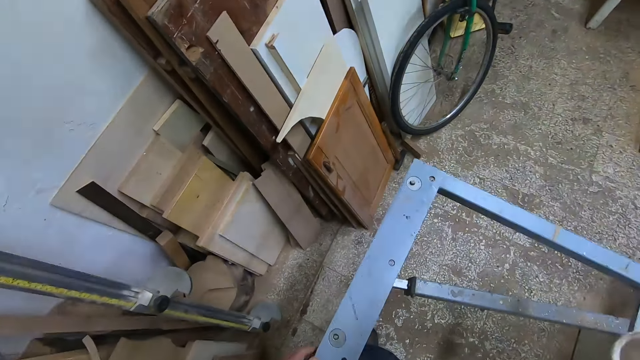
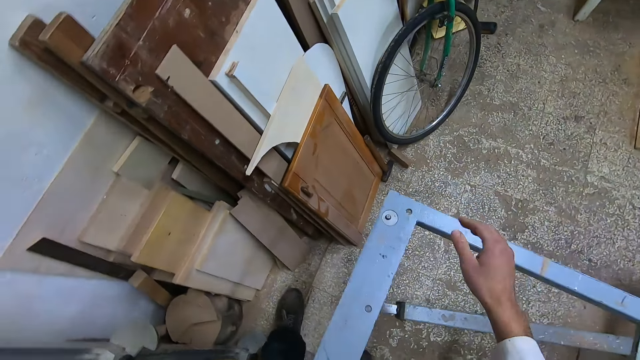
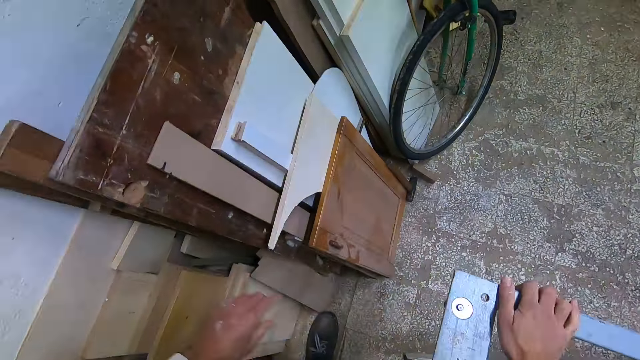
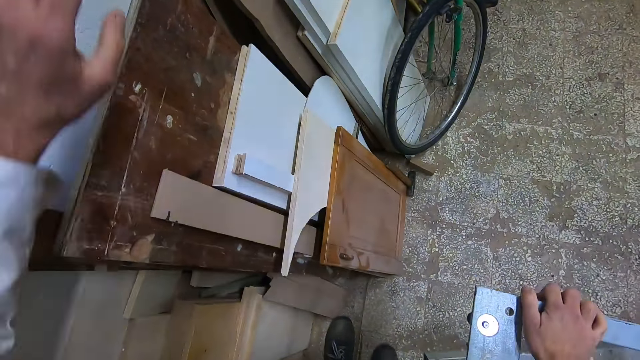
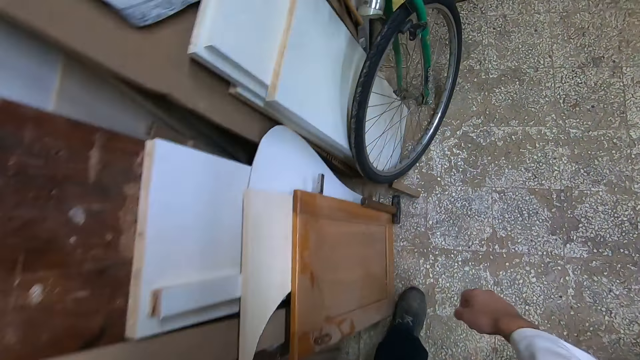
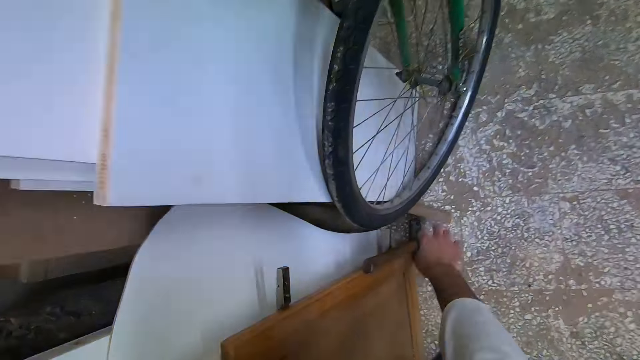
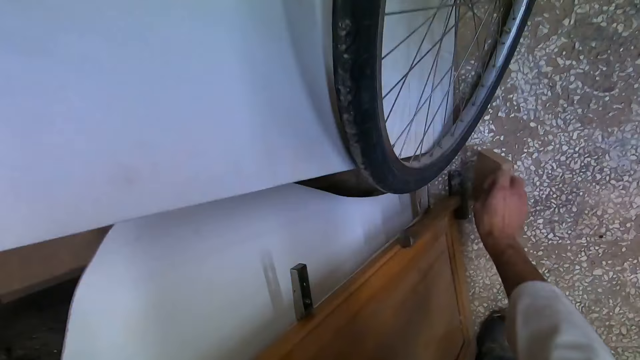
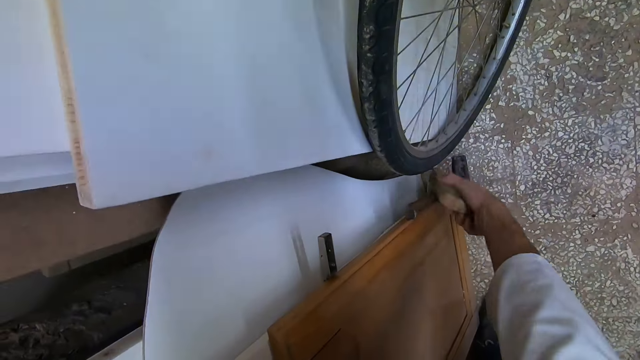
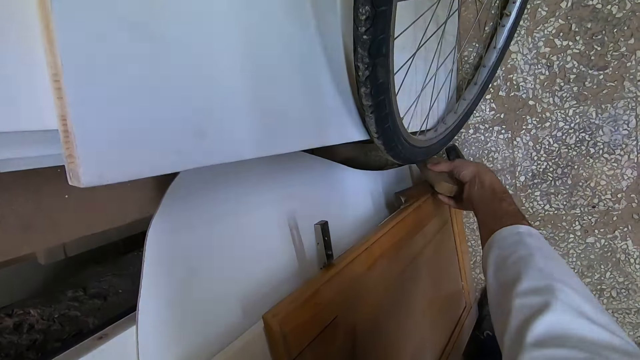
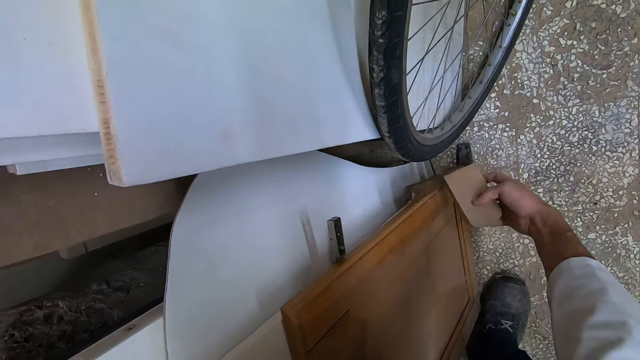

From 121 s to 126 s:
The camera wearer walks around. They pick up a sharpening stone and a hammer from the ground.

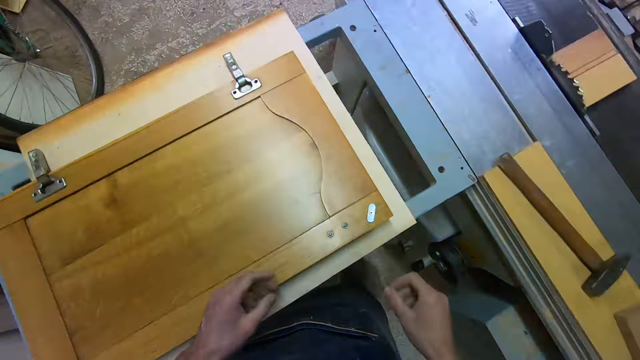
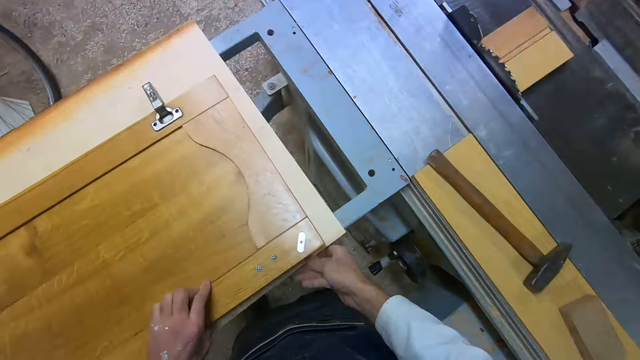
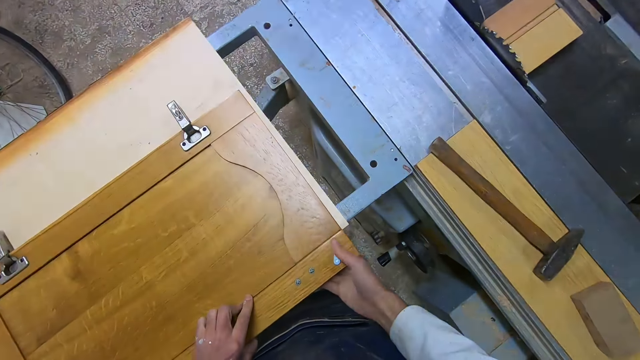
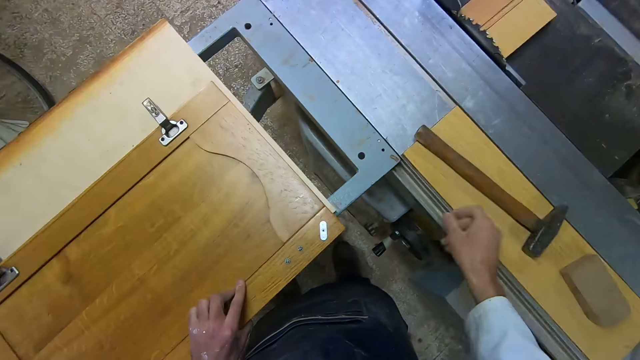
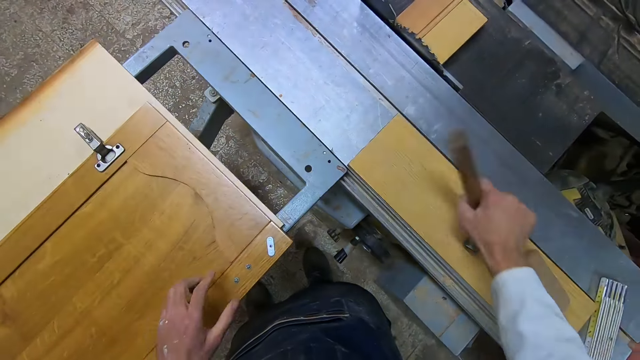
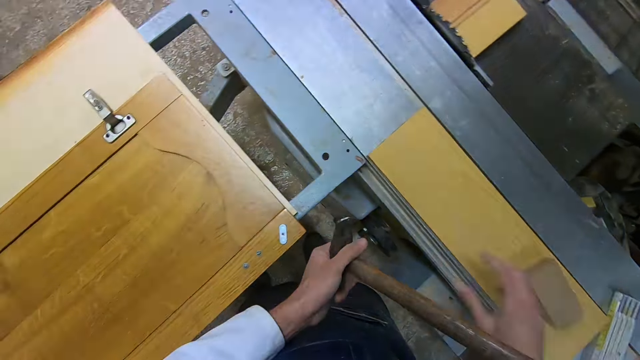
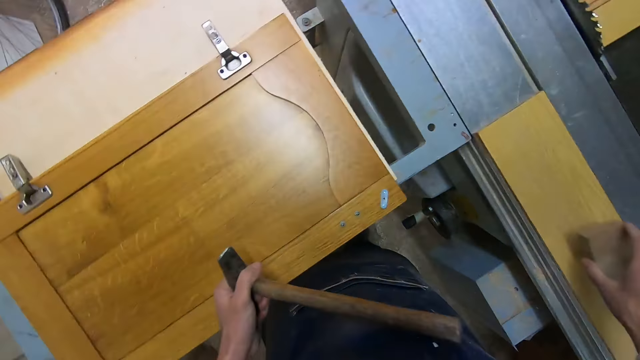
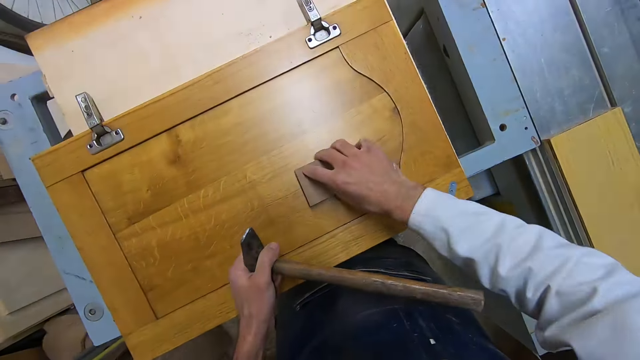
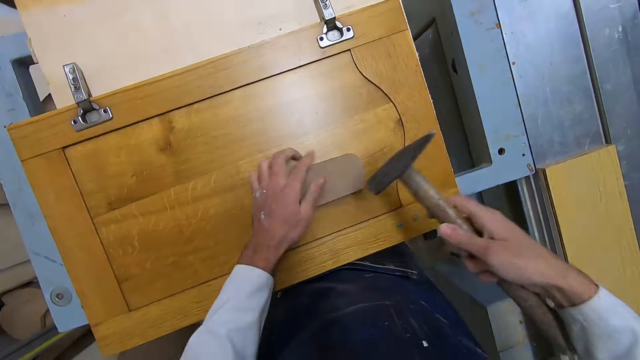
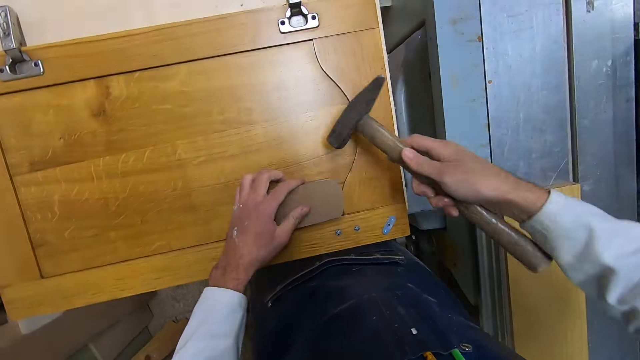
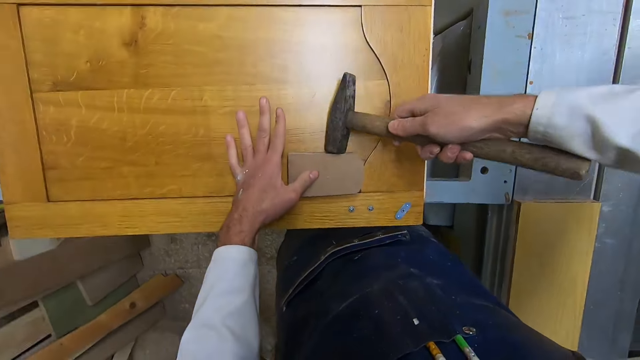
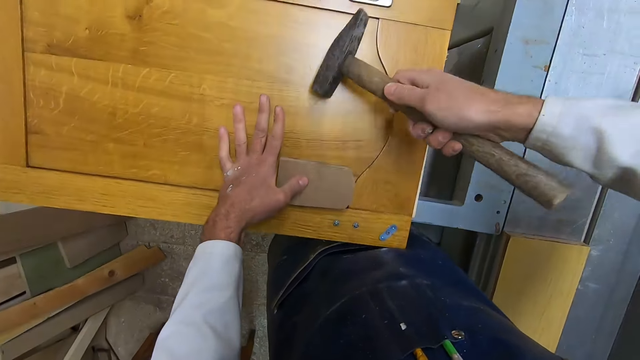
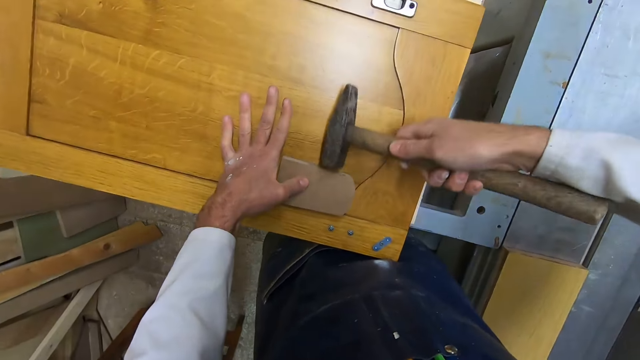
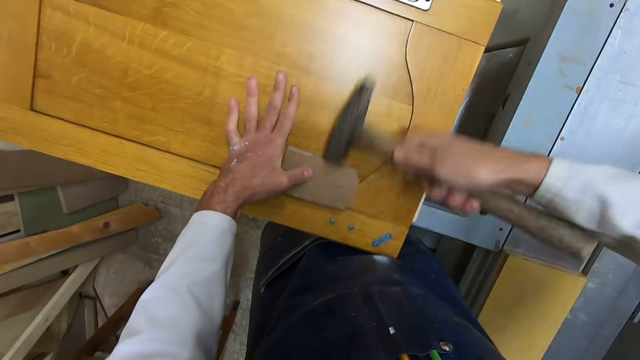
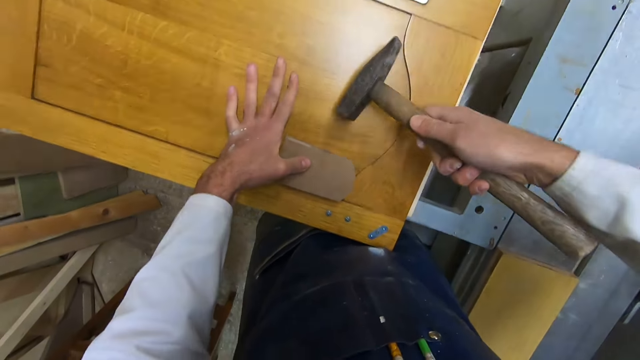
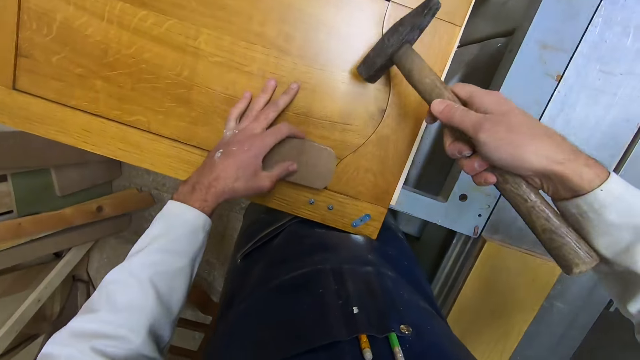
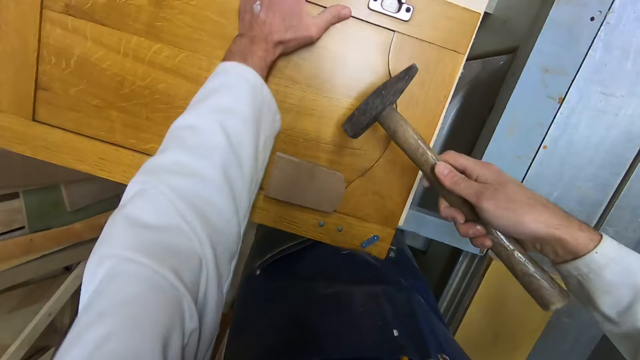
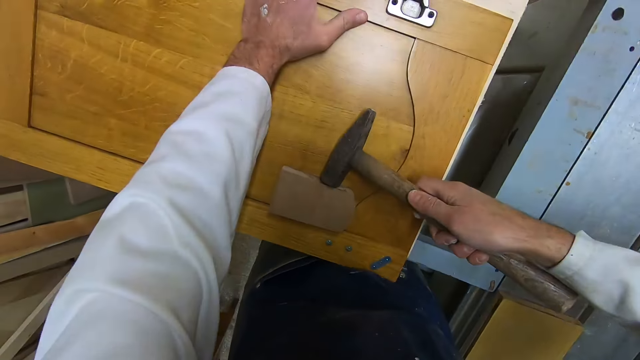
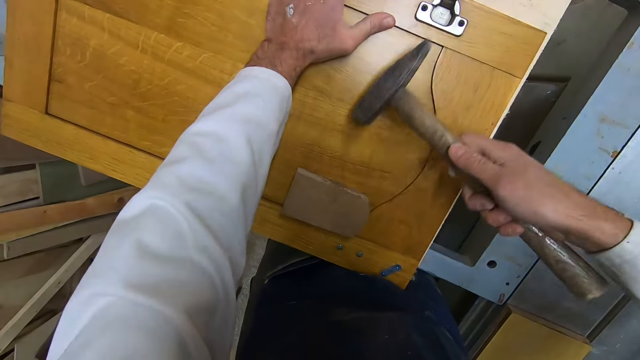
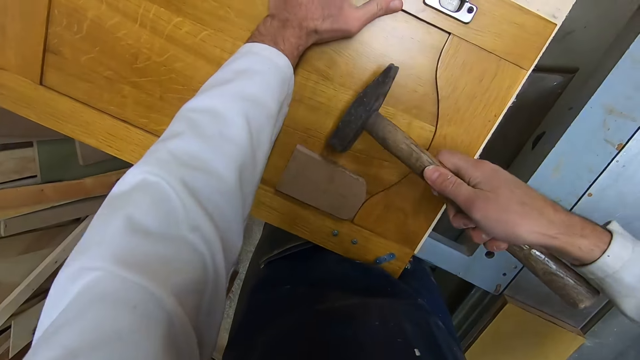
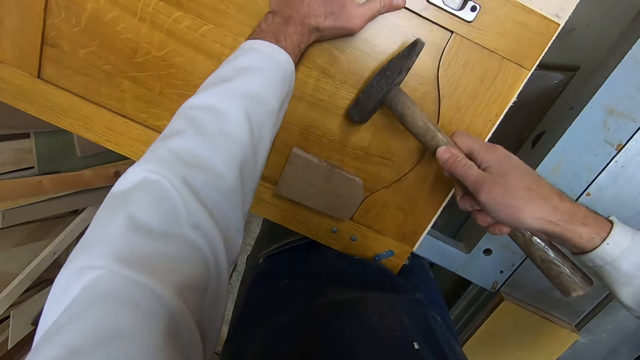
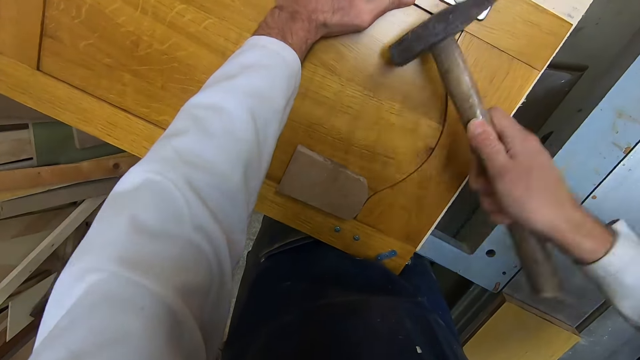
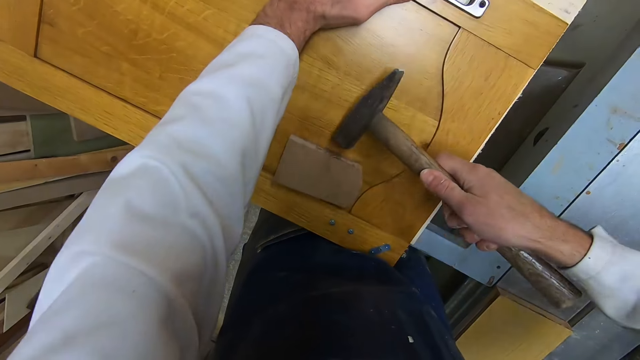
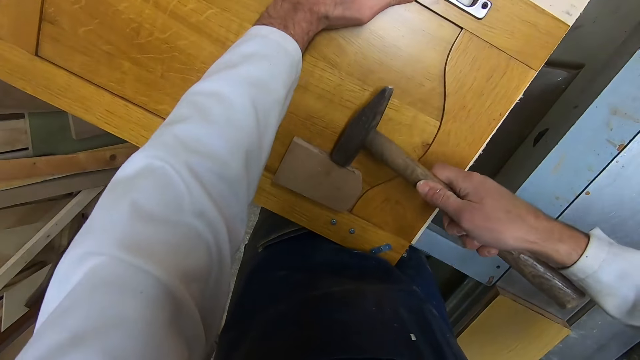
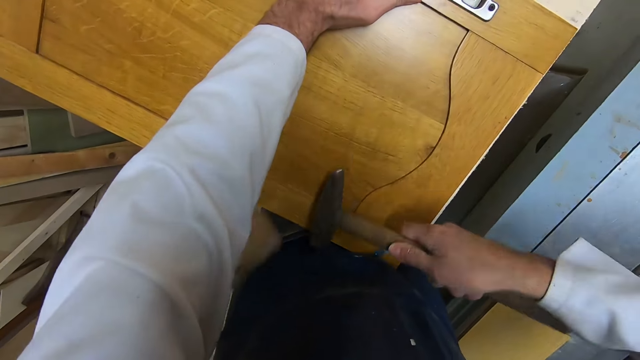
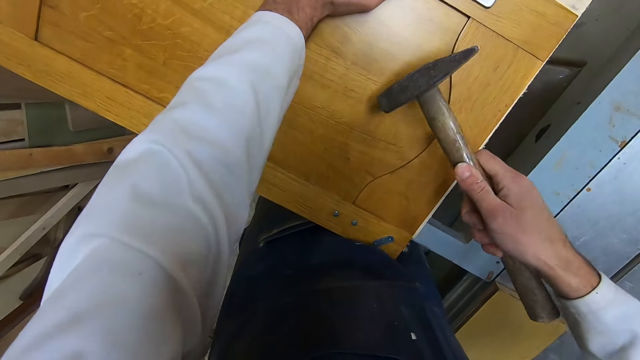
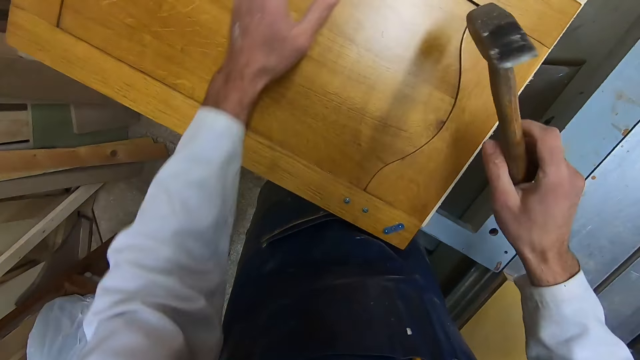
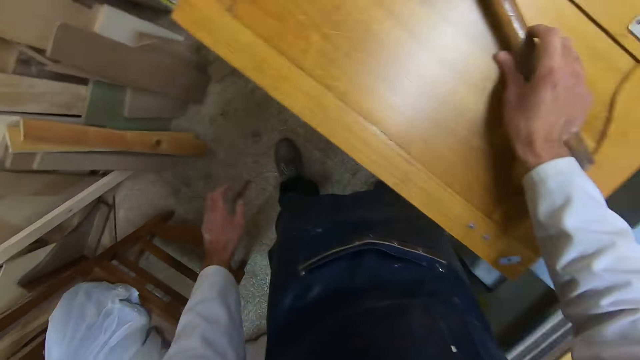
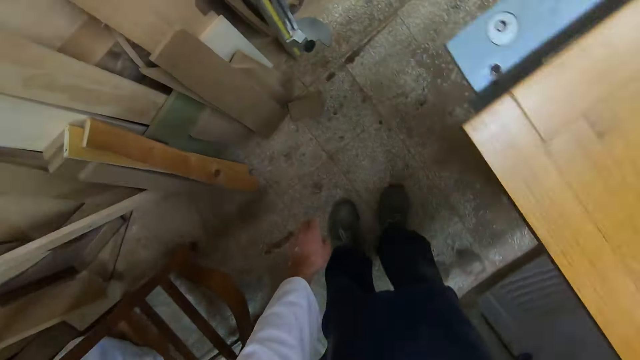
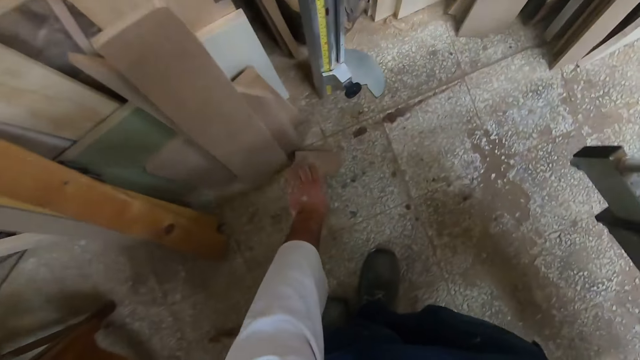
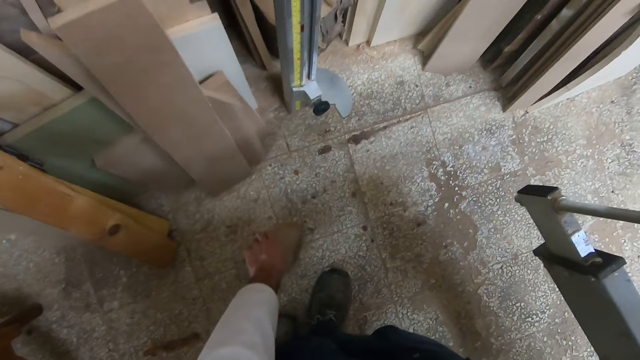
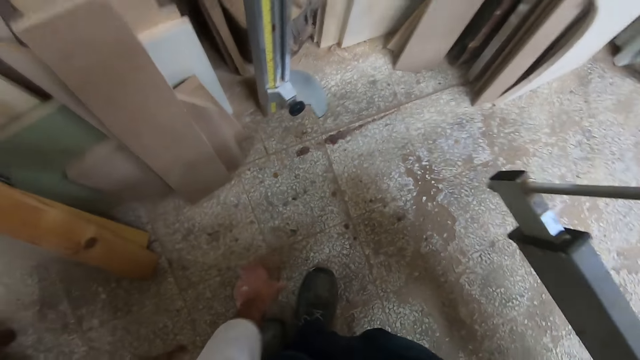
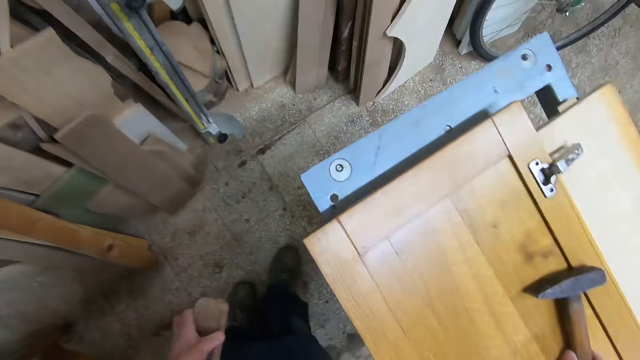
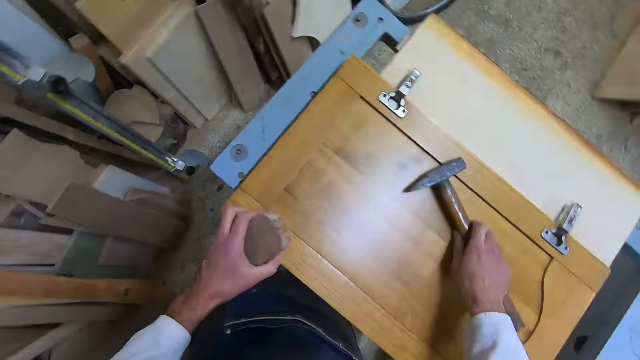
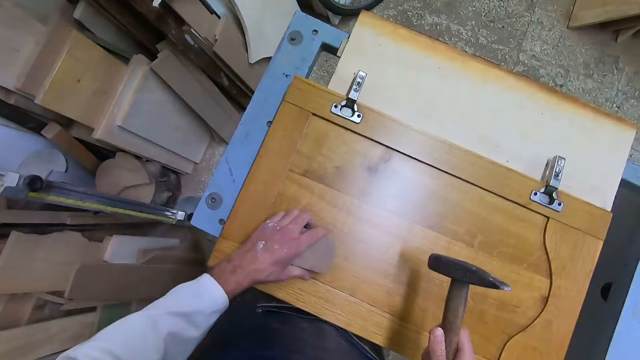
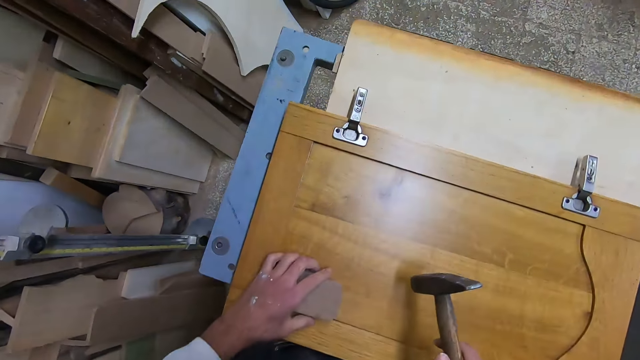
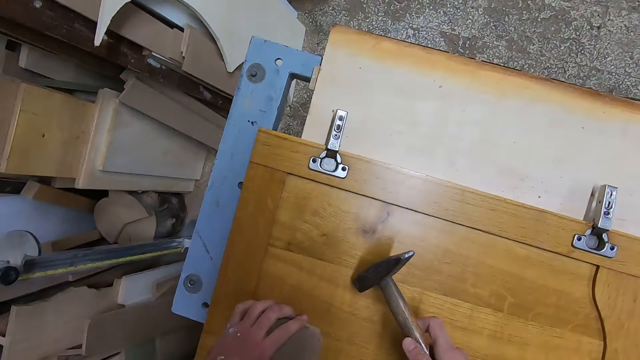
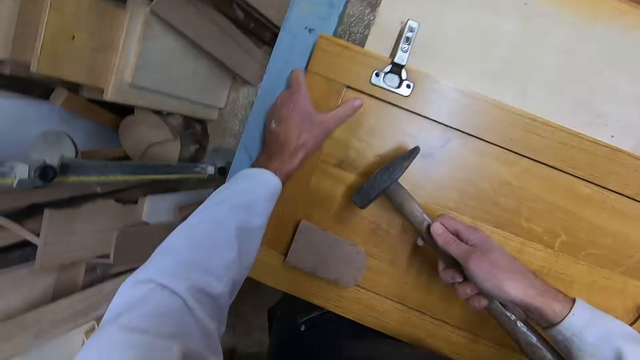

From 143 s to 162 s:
The camera wearer adjusts the frame on the plank. They take the hammer from the table. They pick the sharpening stone from the machine. They drop the sharpening stone on the frame. They adjust the sharpening stone to the casing of the frame. They hammer the sharpening stone against the casing of the frame. They hammer the sharpening stone to the ground. They pick the sharpening stone from the ground. They drop the sharpening stone on the frame.
